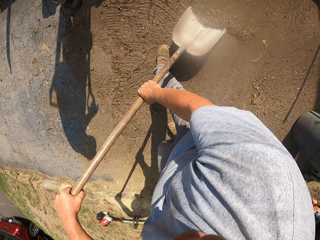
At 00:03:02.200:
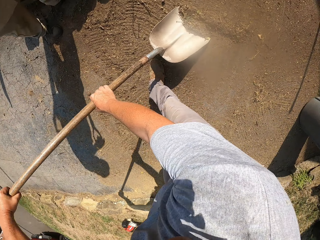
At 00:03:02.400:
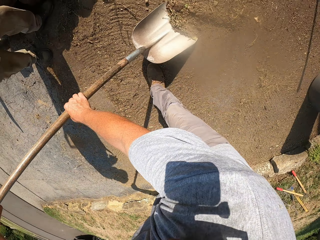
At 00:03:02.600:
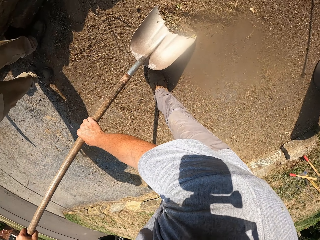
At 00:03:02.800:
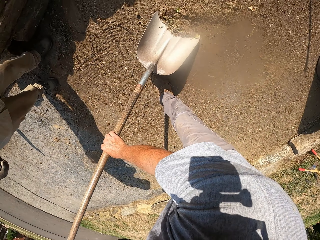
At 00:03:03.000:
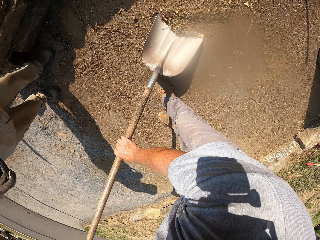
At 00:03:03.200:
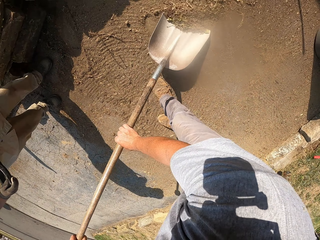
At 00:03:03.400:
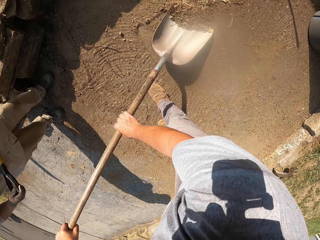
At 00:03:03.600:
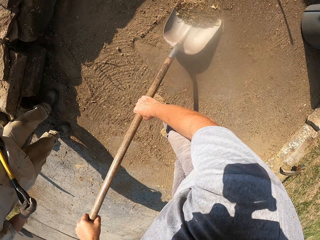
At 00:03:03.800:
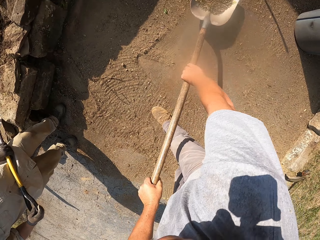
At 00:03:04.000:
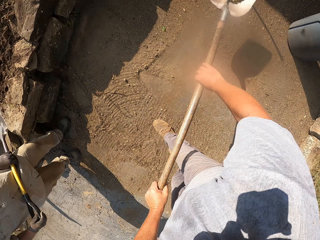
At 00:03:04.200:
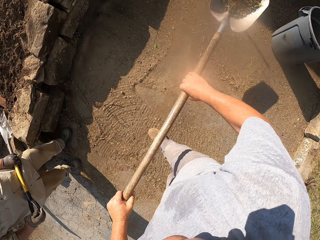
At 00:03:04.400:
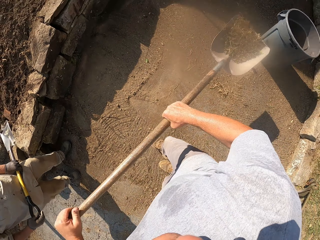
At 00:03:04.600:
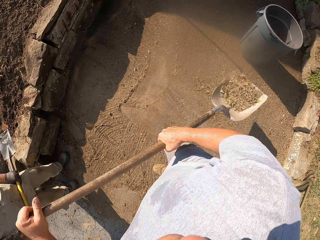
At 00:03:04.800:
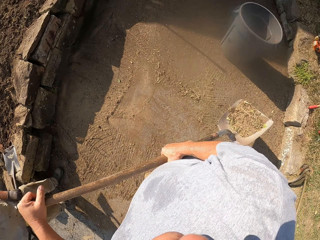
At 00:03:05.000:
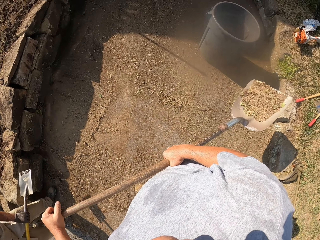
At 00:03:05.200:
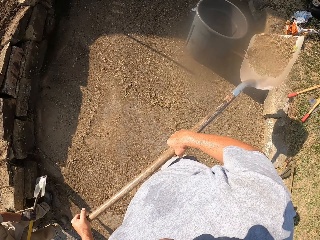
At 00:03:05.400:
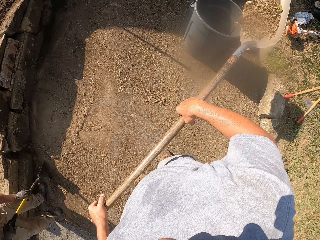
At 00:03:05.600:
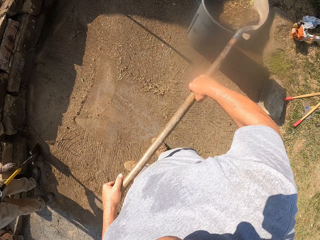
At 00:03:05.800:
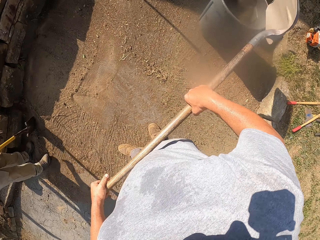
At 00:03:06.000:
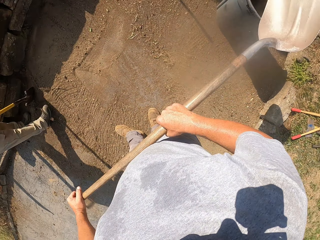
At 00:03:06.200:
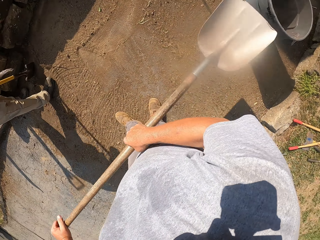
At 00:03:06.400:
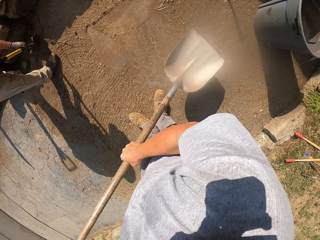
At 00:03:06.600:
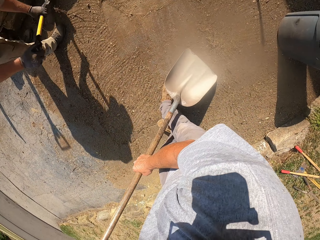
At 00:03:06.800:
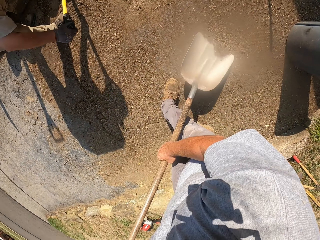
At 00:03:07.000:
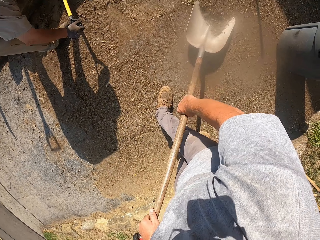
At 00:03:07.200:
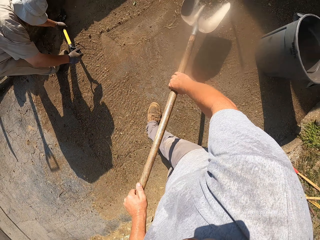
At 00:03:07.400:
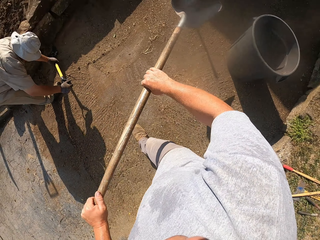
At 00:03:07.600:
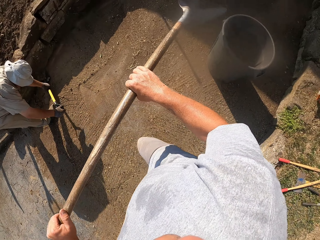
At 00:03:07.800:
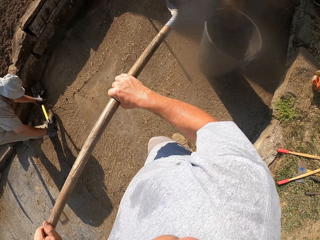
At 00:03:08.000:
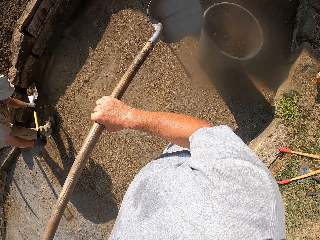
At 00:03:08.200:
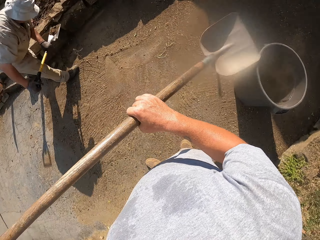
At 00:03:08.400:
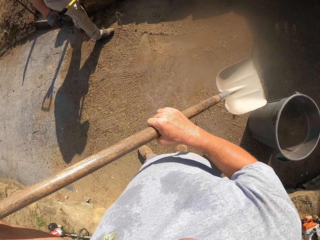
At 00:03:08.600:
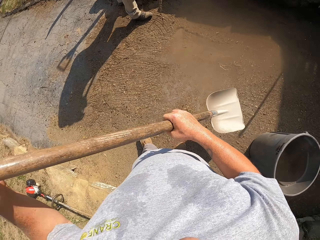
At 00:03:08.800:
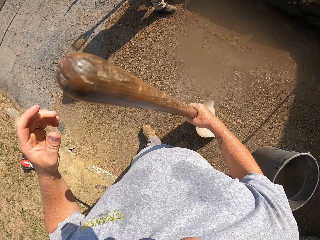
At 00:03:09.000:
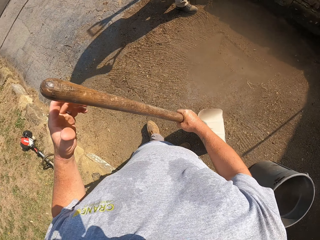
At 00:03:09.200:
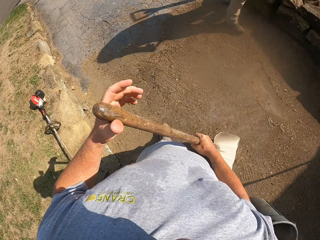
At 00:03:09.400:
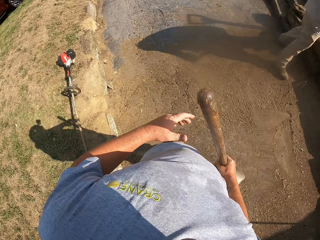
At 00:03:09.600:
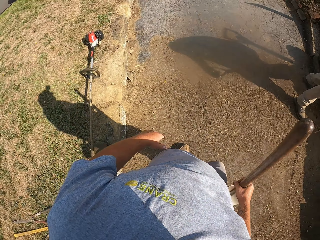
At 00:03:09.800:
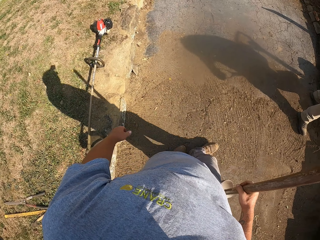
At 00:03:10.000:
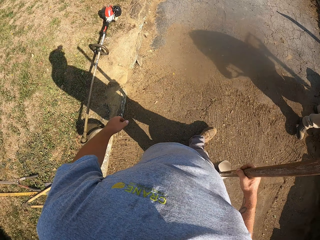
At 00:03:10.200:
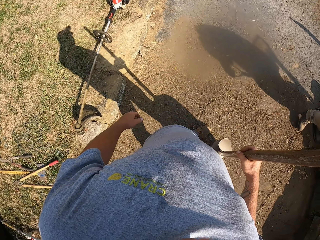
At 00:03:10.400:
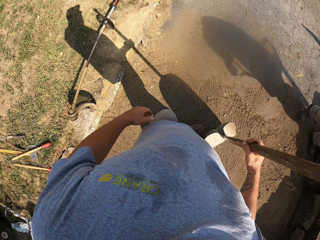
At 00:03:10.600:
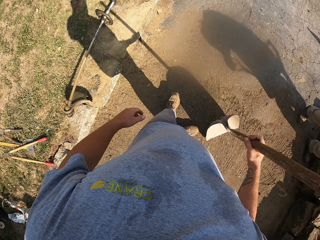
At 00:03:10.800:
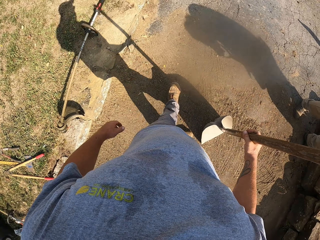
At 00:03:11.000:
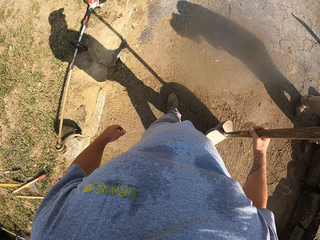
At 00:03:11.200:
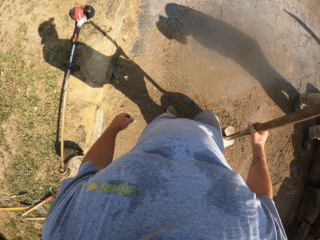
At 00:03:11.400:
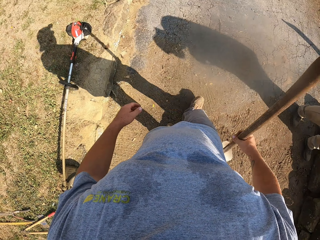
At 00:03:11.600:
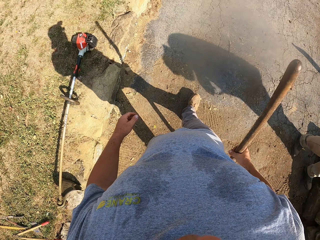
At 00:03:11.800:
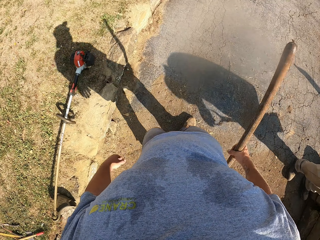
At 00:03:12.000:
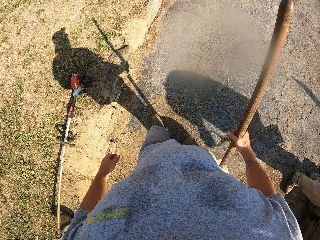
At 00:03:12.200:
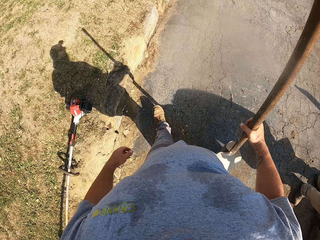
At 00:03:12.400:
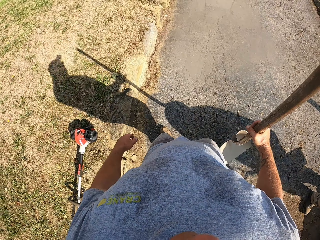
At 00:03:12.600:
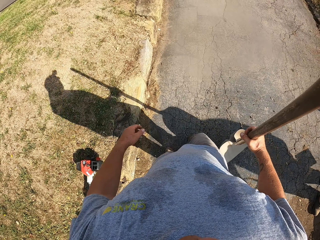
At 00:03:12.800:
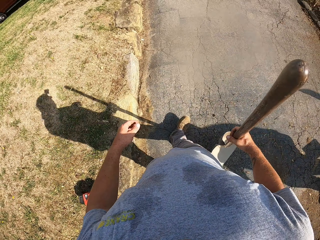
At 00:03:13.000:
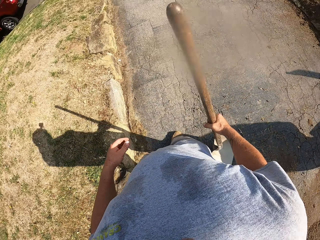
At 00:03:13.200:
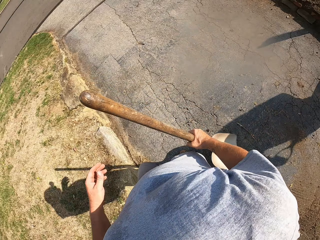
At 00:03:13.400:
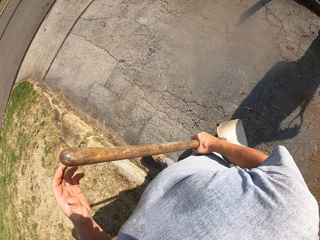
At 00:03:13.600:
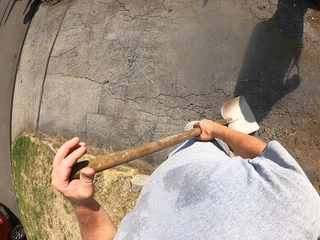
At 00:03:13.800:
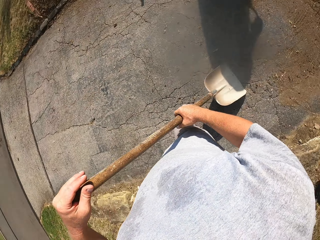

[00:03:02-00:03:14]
The camera wearer scoops the grass with the spade. They pour the grass on the plastic container. They scoop the grass with the spade, pour the grass on the plastic container, and walk on the footpath.

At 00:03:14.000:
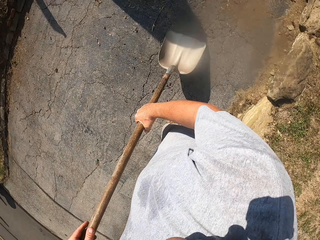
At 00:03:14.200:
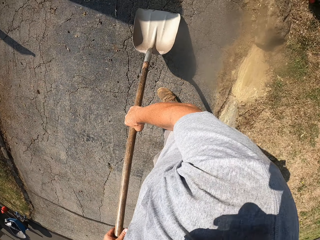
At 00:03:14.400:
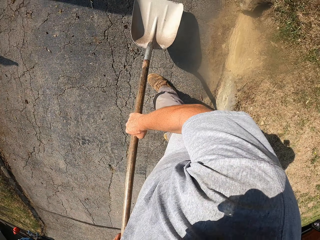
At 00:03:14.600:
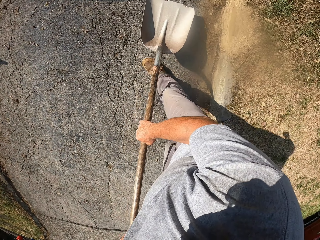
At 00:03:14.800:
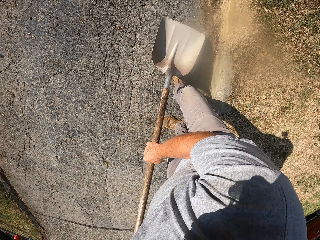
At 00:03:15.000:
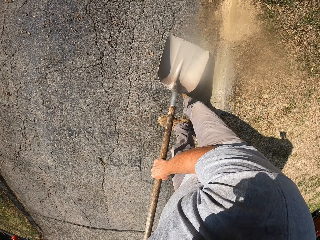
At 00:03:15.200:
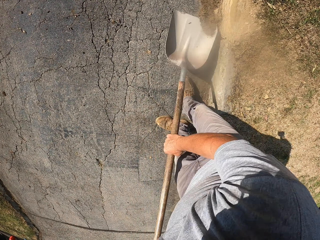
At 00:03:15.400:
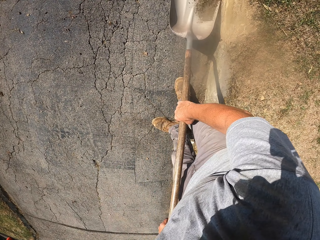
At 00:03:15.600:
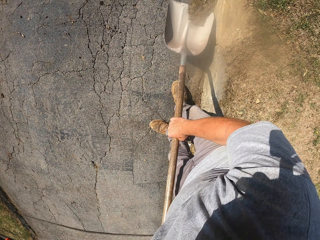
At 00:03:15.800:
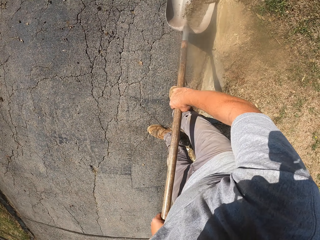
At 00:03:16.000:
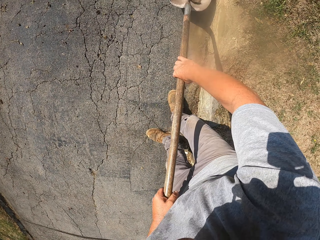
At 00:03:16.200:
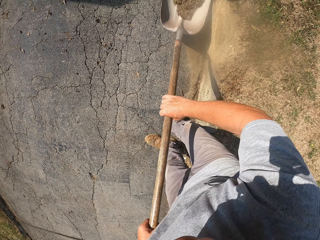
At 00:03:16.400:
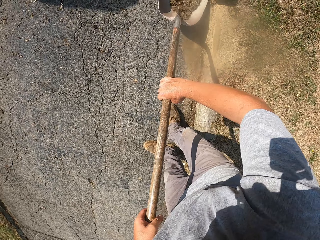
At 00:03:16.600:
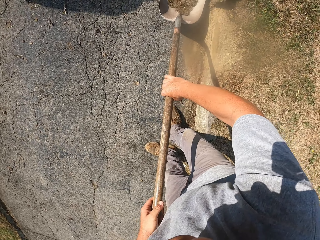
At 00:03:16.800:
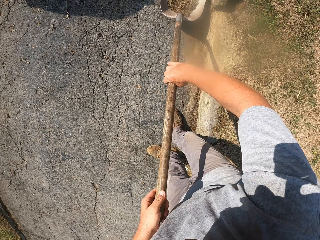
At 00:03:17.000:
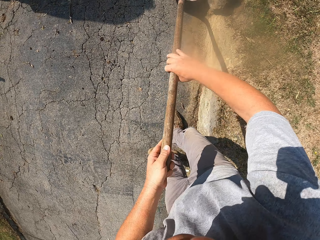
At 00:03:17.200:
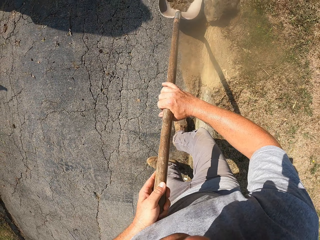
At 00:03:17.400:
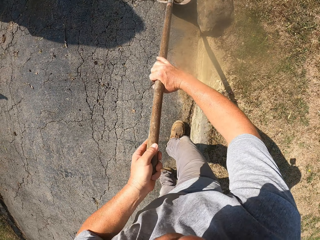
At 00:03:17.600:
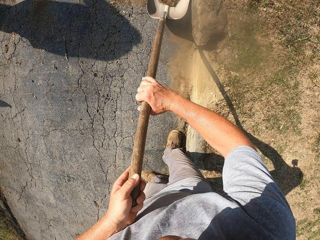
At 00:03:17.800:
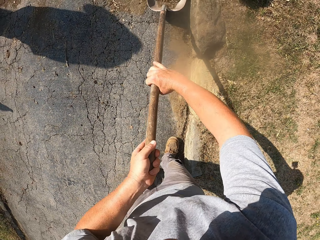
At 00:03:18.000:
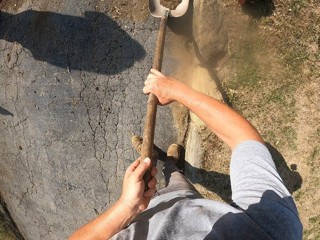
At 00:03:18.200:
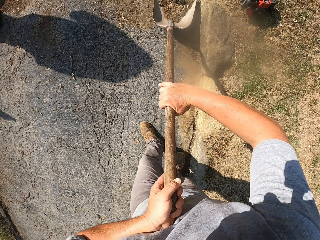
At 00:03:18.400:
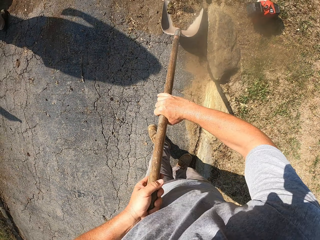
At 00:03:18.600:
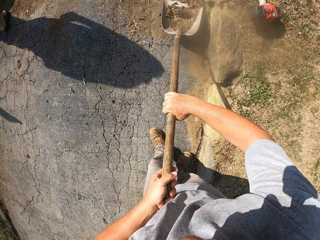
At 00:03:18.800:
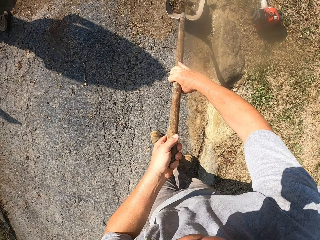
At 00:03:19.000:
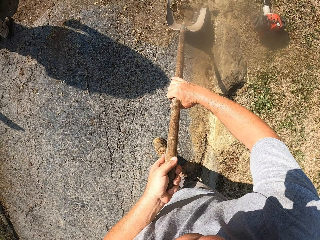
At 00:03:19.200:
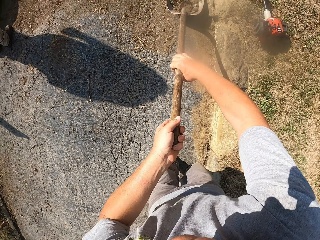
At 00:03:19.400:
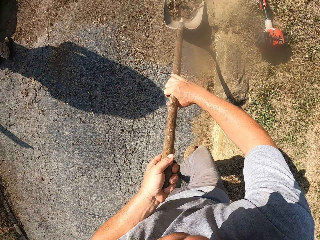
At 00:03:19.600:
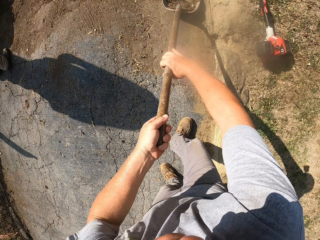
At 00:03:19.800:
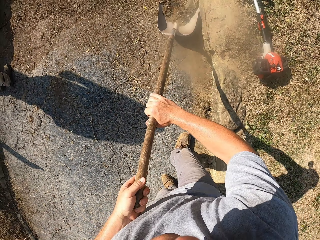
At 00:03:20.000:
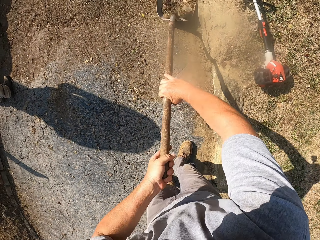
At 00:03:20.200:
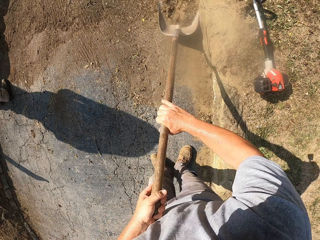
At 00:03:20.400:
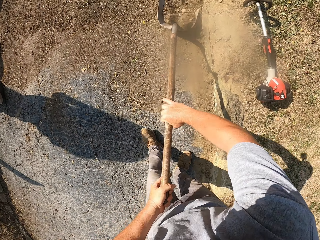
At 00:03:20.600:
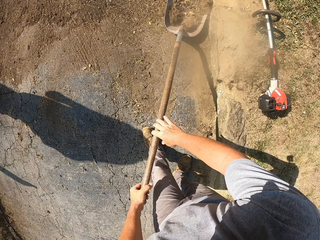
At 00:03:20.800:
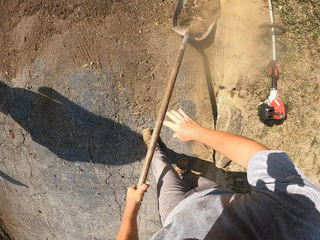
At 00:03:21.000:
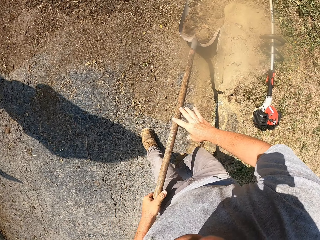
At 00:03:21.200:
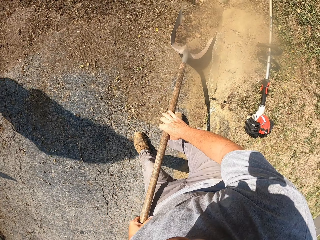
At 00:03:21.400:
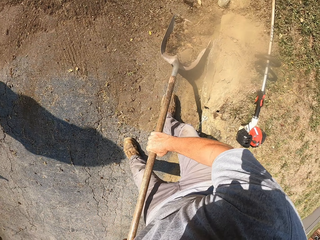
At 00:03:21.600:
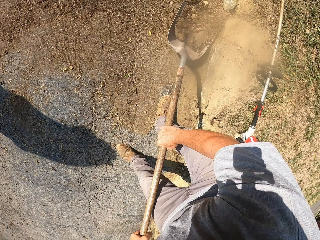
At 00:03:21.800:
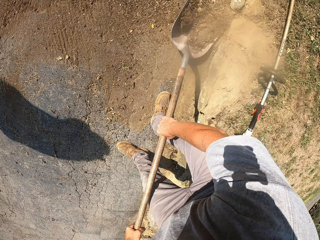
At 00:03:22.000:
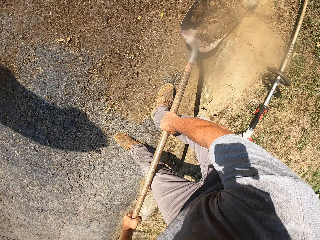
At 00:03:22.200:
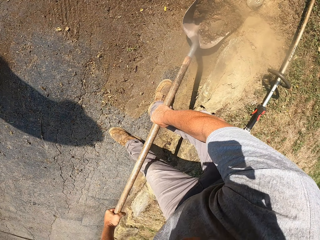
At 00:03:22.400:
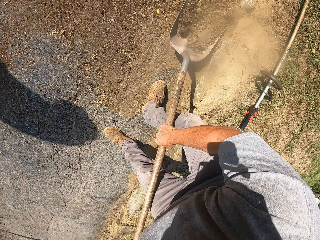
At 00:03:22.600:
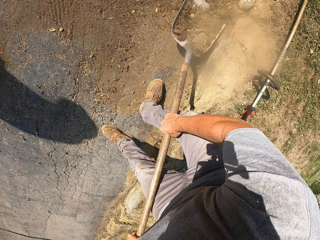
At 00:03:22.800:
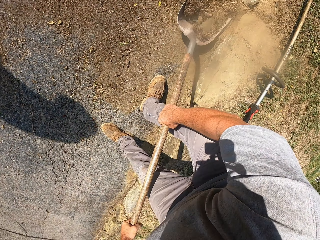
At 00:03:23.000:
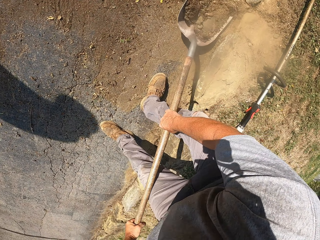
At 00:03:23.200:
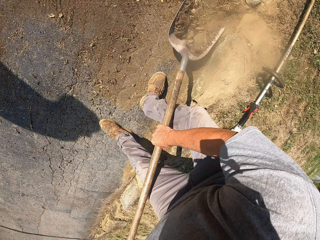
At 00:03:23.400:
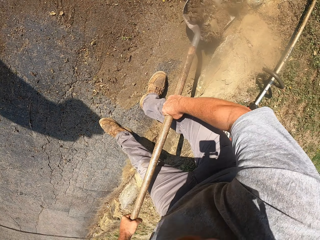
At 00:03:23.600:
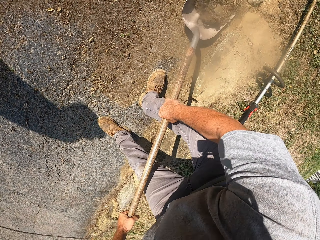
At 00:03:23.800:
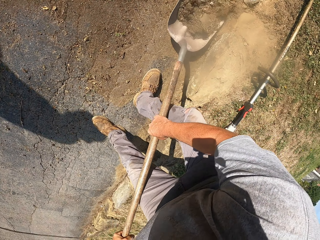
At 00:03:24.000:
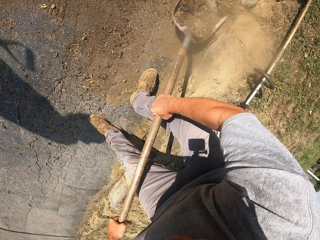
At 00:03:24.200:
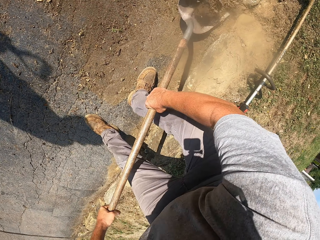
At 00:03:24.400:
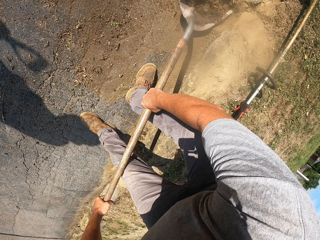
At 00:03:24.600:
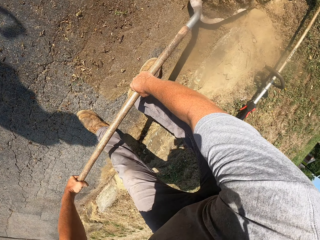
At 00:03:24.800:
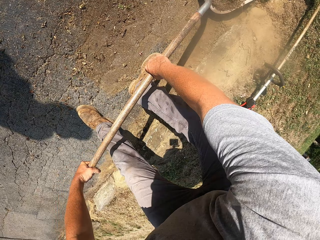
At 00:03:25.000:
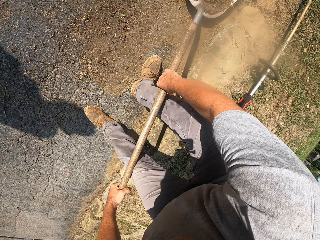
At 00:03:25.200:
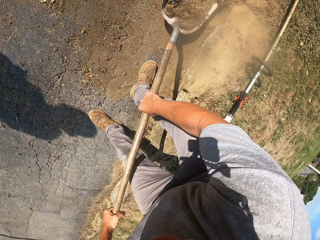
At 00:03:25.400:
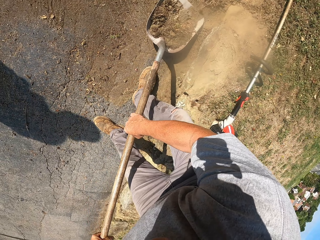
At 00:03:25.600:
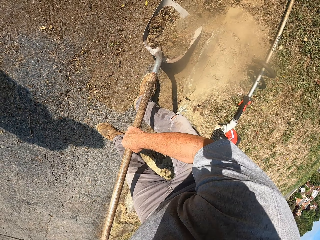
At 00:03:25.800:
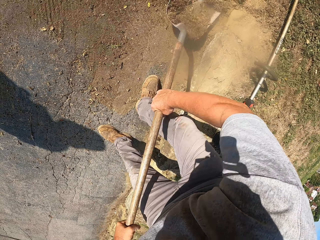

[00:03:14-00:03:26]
The camera wearer scoops the soil with the spade.
